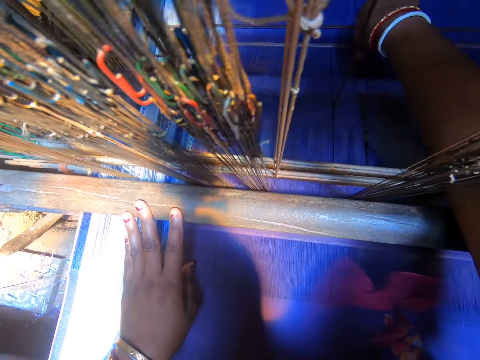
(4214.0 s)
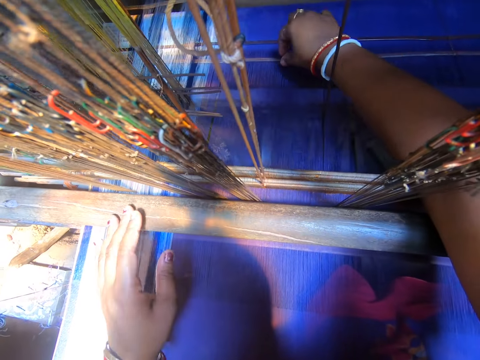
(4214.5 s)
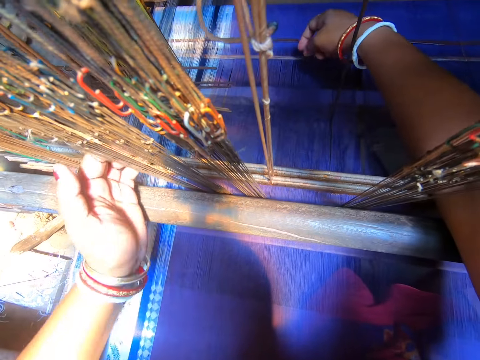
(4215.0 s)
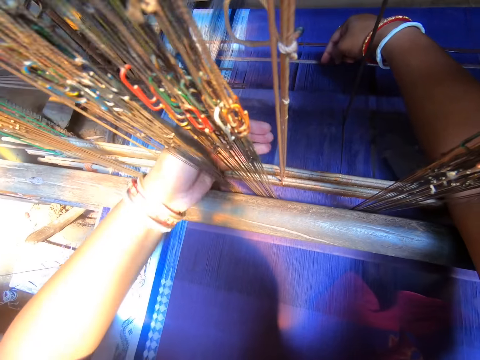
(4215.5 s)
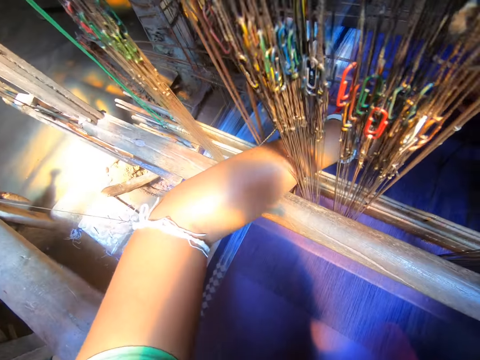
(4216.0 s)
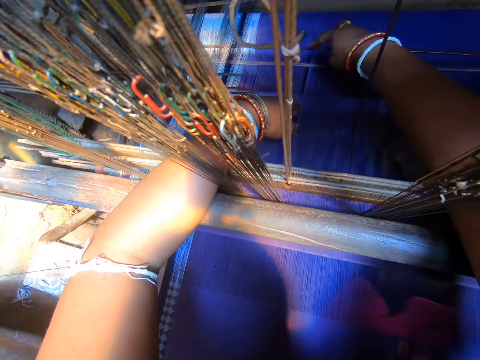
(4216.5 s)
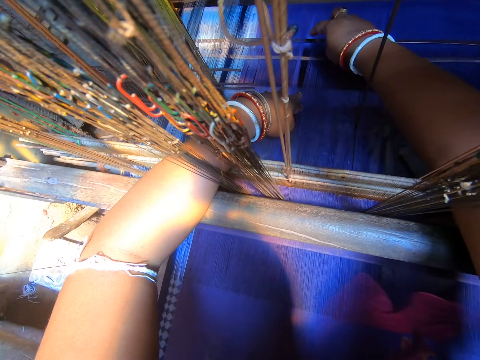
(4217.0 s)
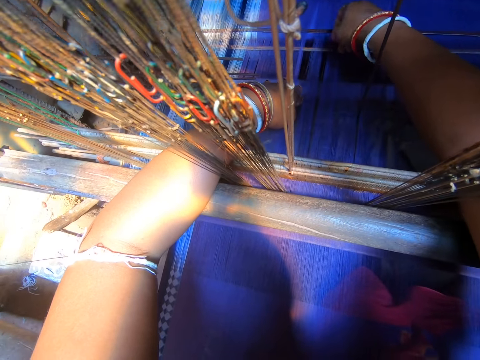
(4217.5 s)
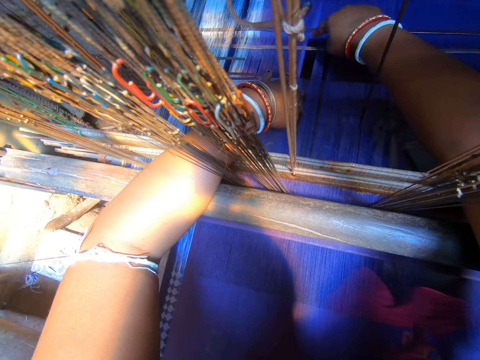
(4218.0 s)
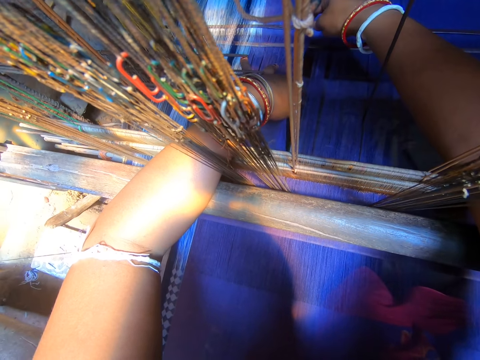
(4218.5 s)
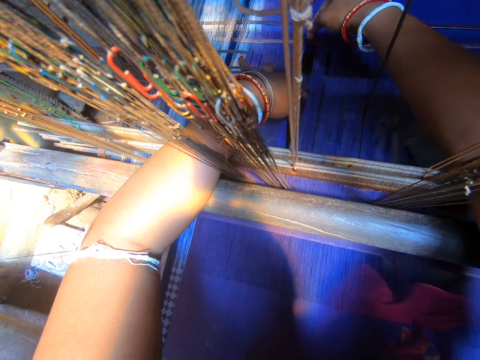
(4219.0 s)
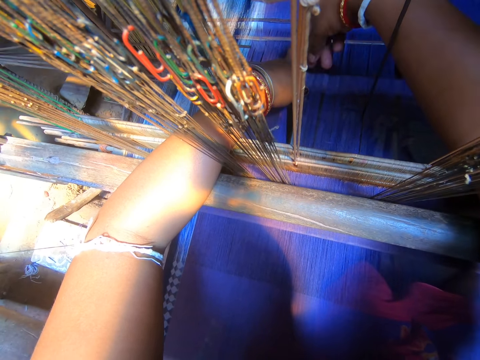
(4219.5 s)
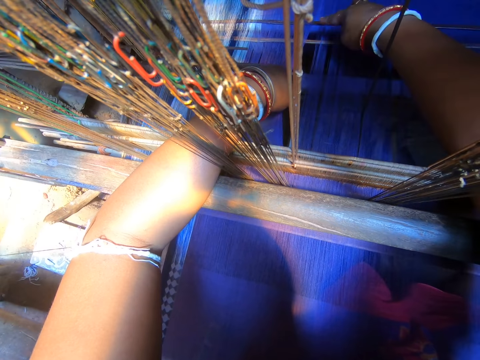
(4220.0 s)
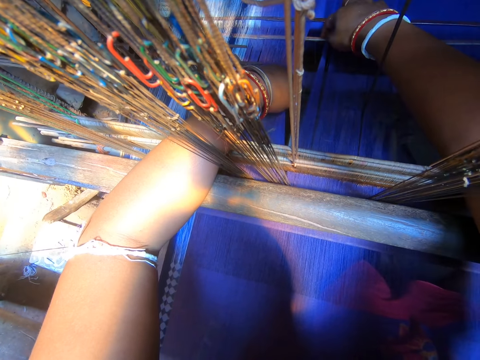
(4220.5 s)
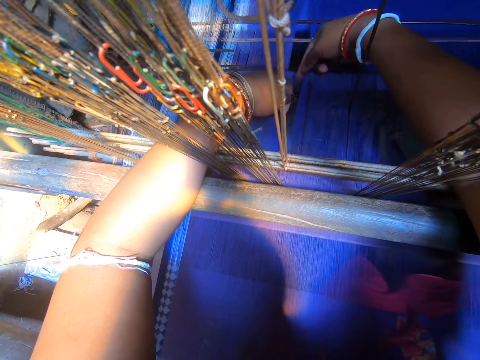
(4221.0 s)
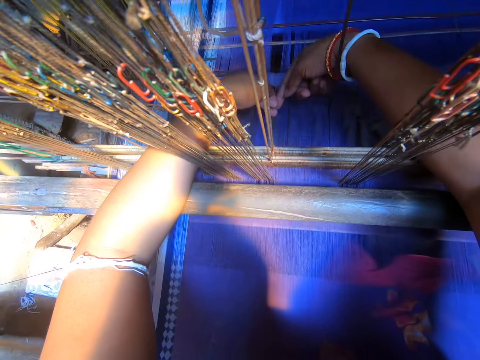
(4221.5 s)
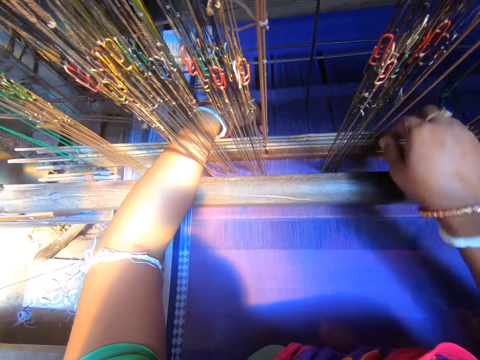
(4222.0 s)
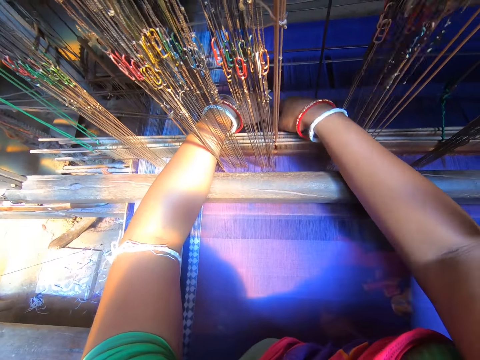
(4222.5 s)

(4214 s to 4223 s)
The camera wearer adjusts the thread of the loom with both hands. They fix the mat.

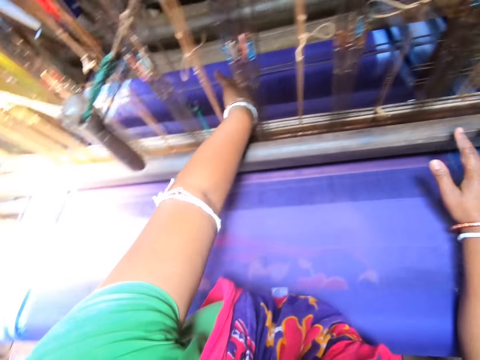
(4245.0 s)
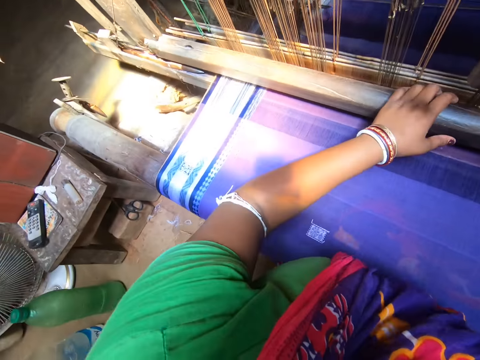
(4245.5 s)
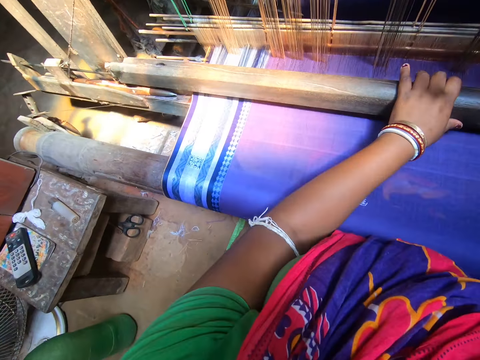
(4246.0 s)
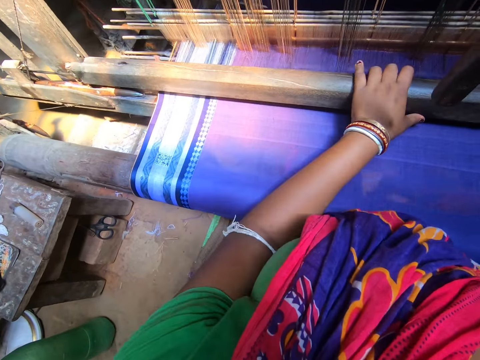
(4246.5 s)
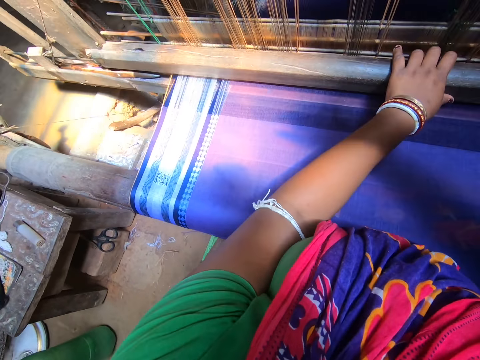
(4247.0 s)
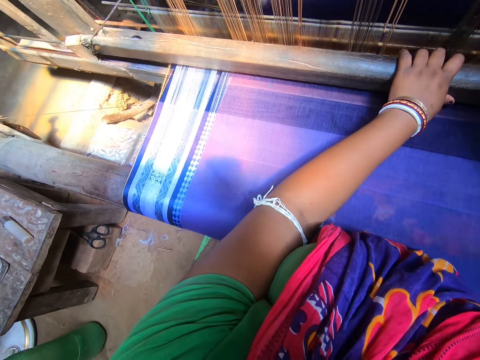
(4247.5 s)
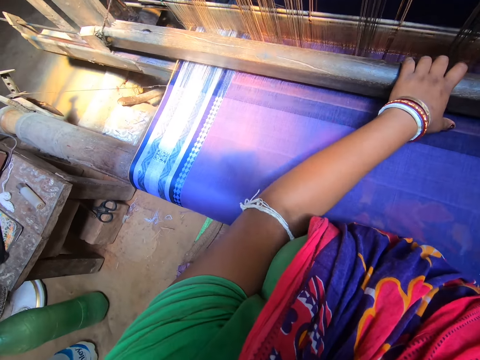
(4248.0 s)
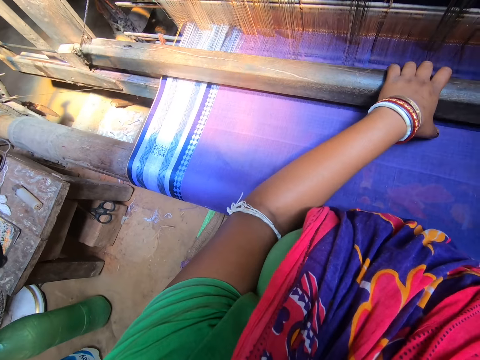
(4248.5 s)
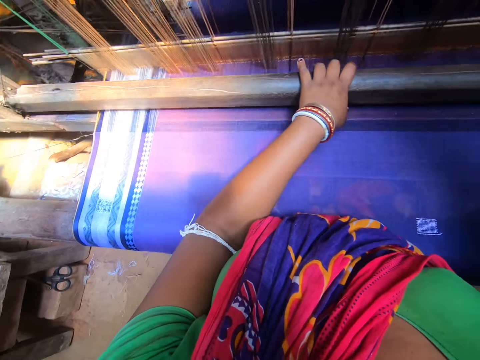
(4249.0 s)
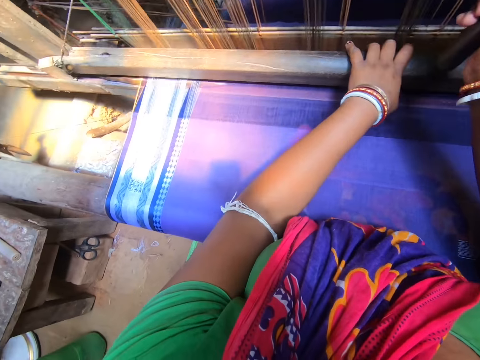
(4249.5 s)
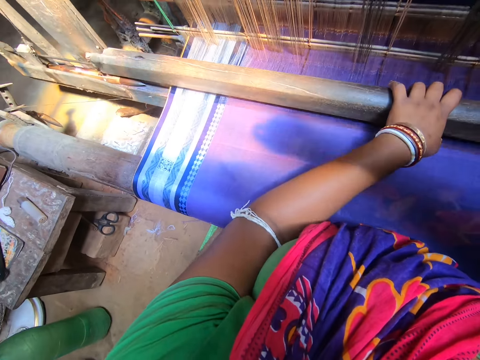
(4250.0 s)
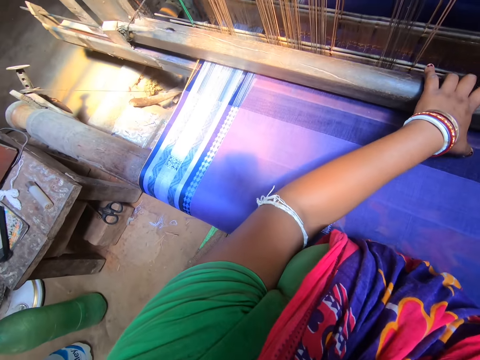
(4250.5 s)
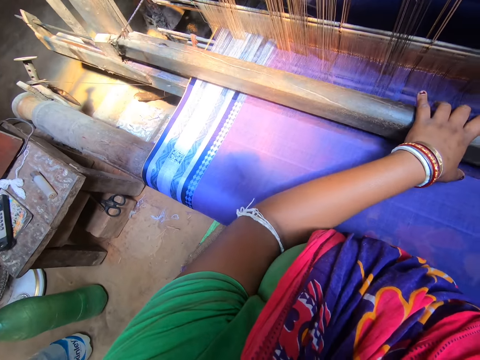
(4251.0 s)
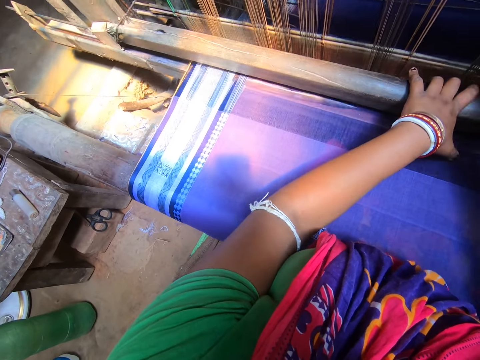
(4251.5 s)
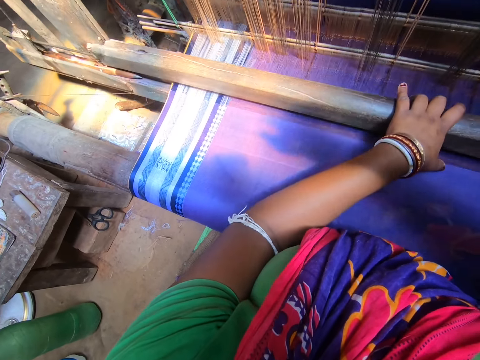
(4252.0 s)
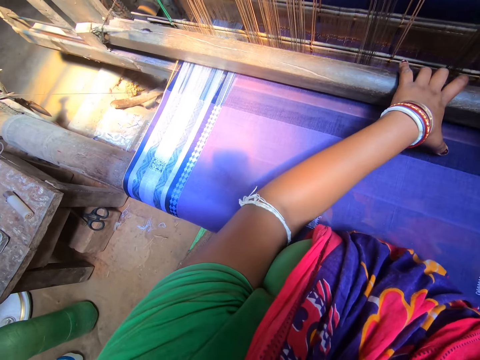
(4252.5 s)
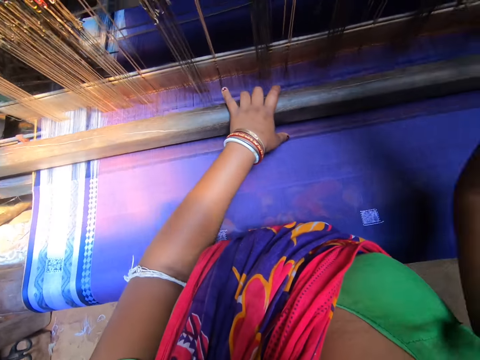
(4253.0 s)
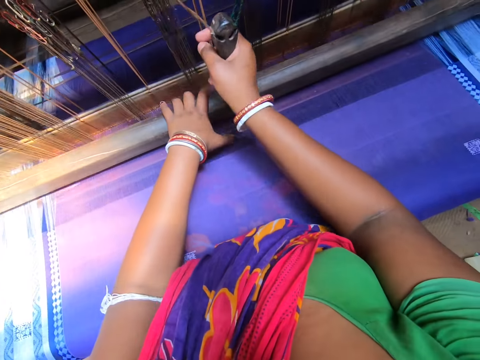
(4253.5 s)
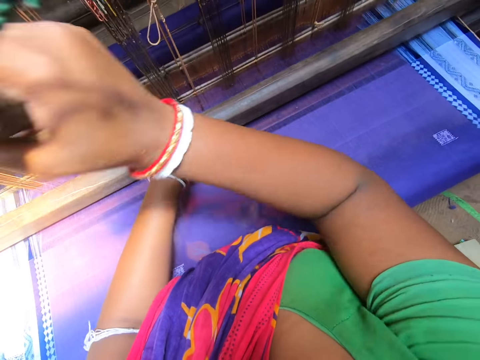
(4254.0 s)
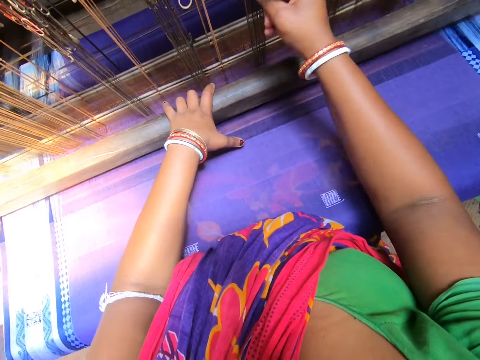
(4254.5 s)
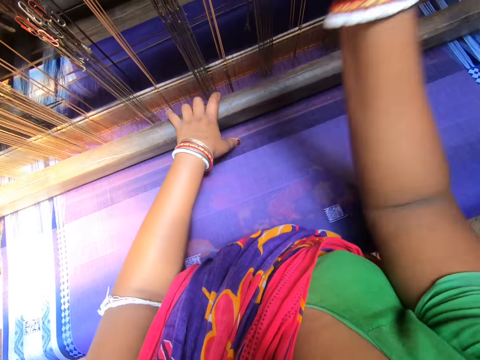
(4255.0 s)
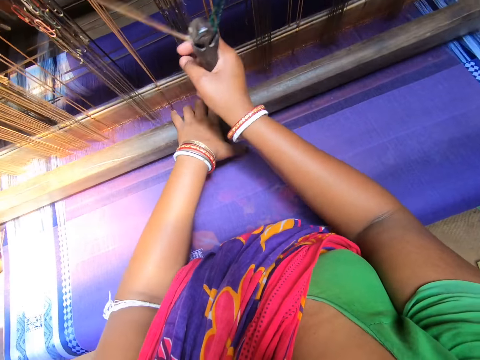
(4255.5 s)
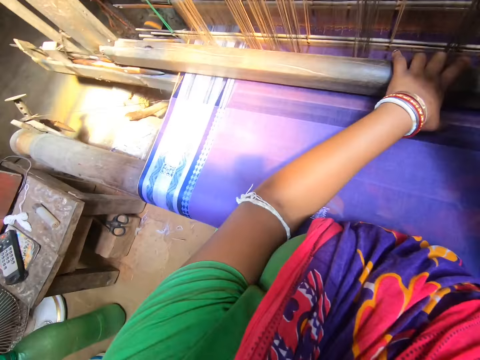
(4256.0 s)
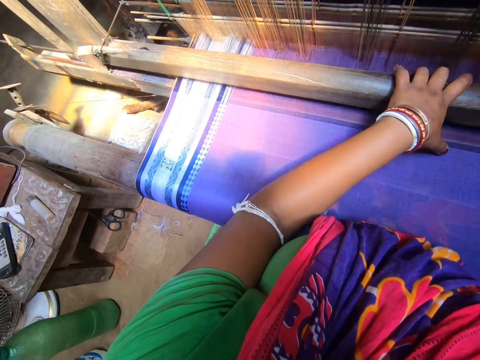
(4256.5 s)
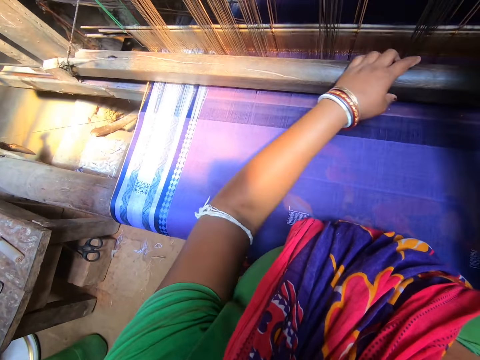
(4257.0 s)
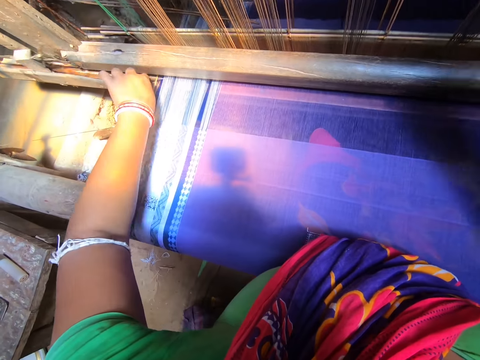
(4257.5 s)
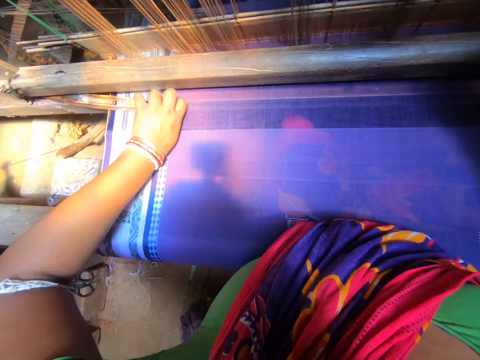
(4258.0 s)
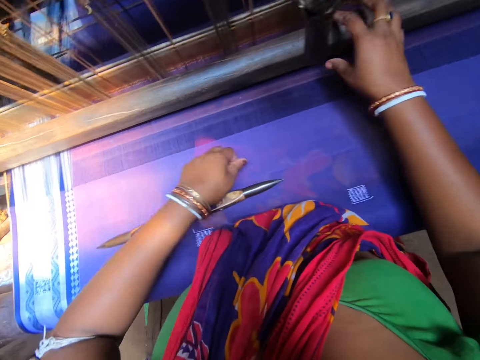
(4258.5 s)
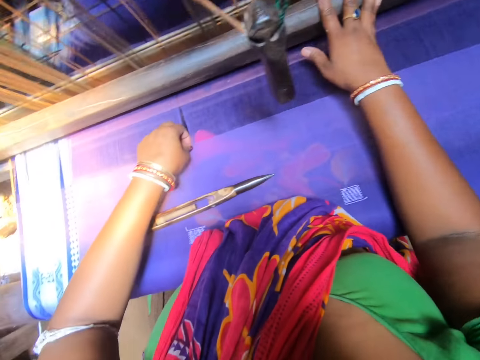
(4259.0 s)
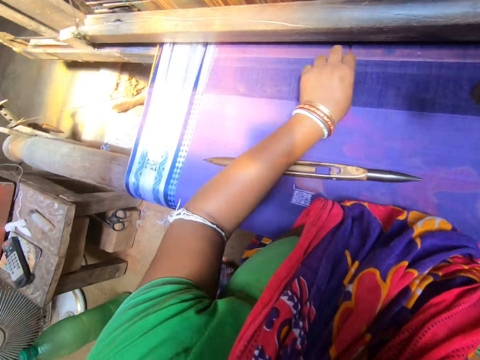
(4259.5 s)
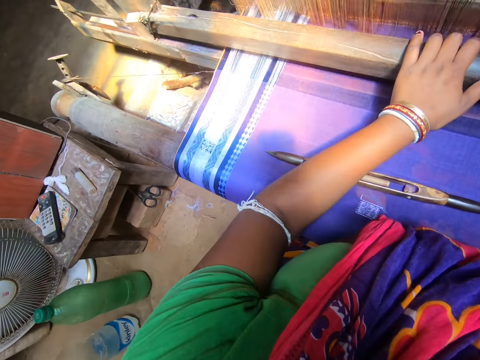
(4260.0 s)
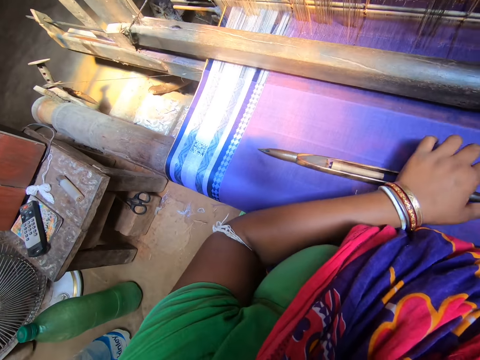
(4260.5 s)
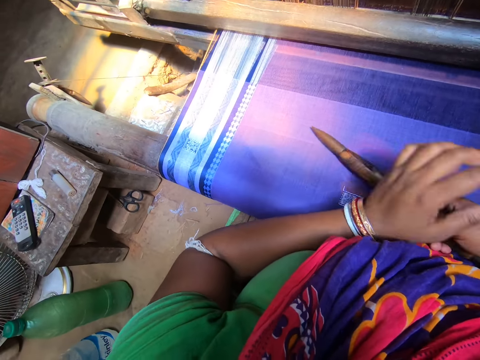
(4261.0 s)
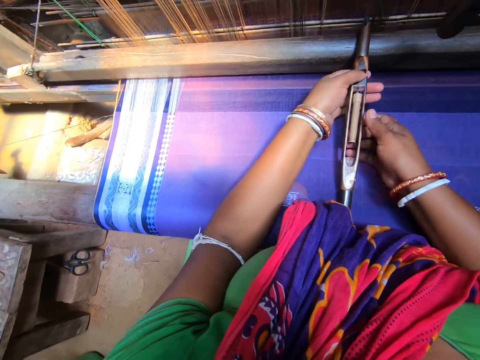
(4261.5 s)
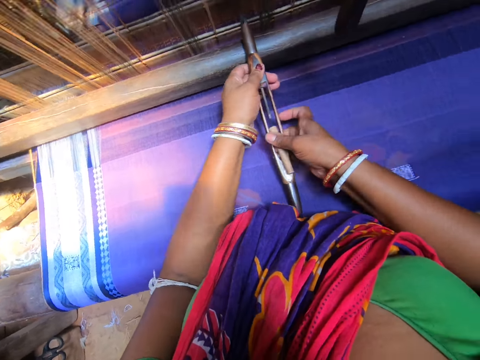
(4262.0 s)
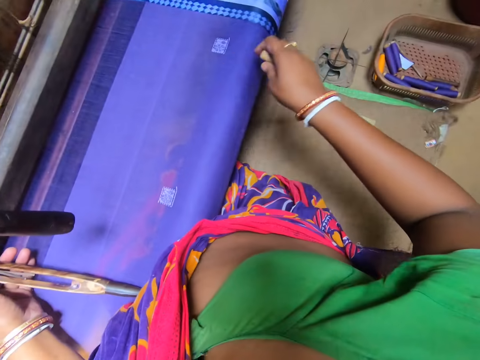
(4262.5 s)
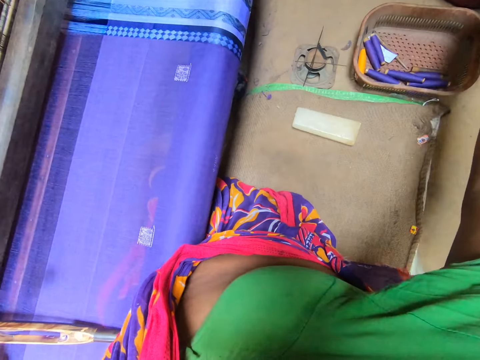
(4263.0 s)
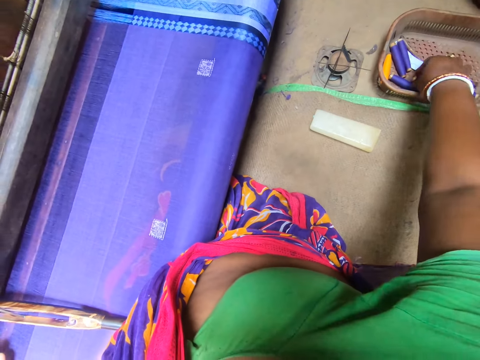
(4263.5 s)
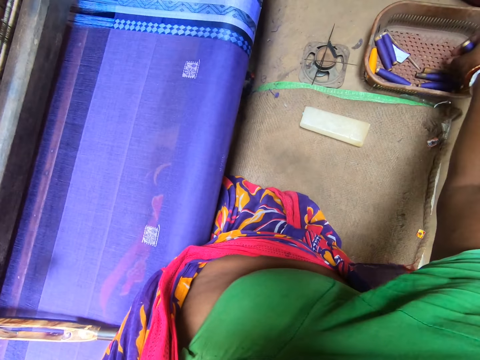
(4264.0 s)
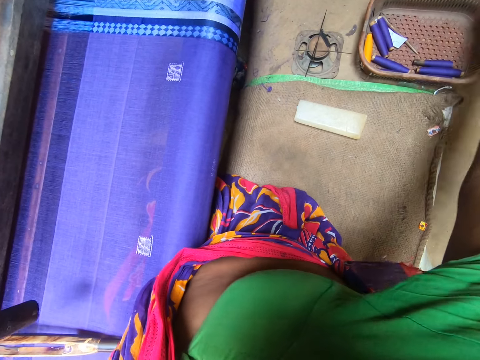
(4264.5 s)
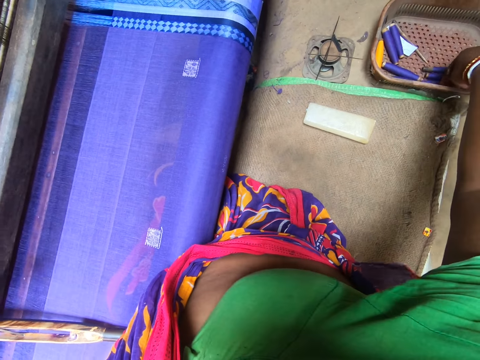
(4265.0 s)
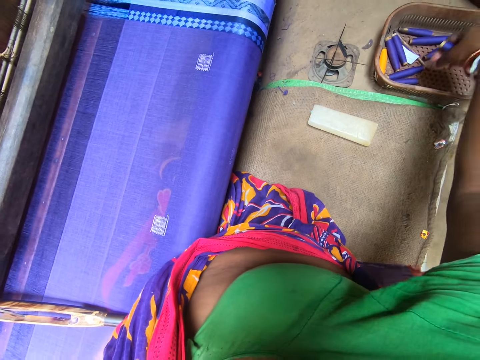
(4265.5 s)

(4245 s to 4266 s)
The camera wearer holds the machine. She sews the mat and weaves the cloth with a handloom with both hands. She pulls something. She picks the loom shuttle with her left hand. She drops the loom shuttle on the loom with her left hand. She picks something and holds something. She adjusts the loom shuttle with both hands. She picks the blue thread. She picks a wool basket with her right hand.
